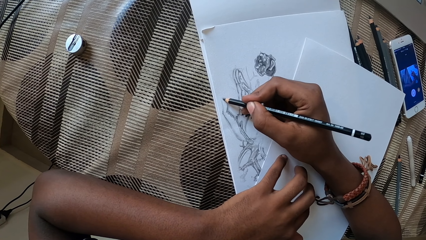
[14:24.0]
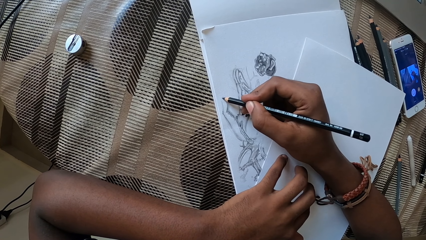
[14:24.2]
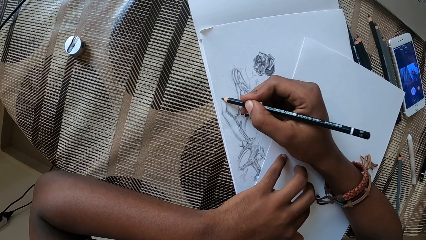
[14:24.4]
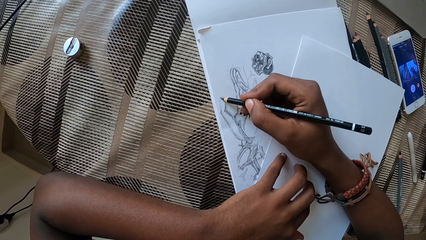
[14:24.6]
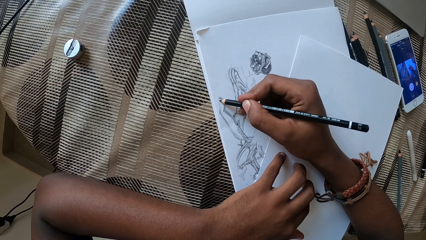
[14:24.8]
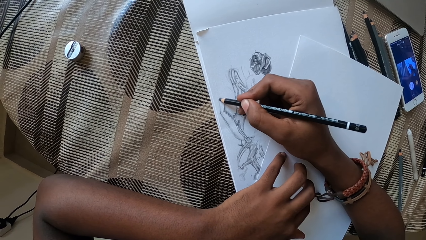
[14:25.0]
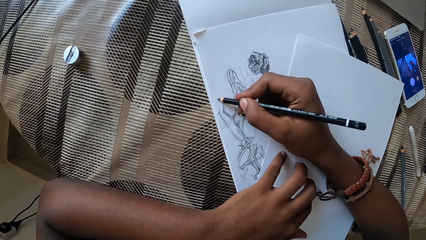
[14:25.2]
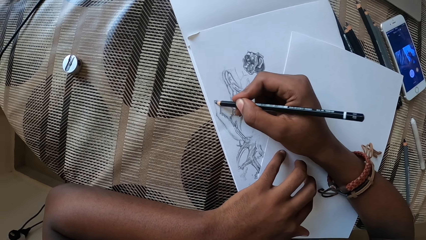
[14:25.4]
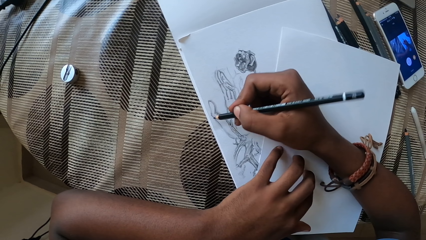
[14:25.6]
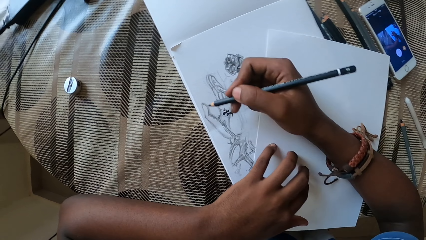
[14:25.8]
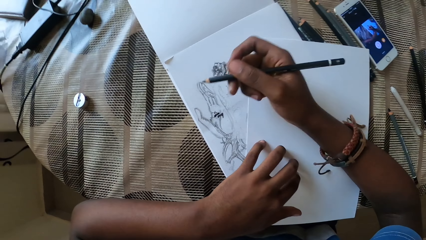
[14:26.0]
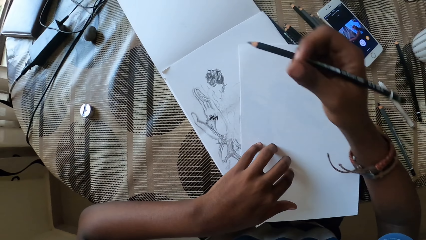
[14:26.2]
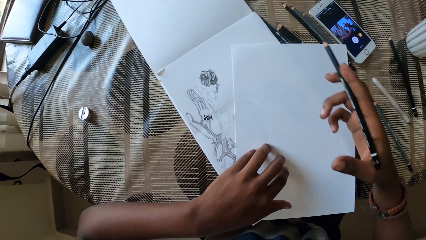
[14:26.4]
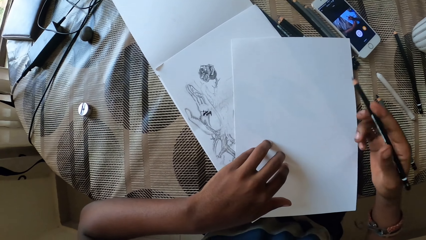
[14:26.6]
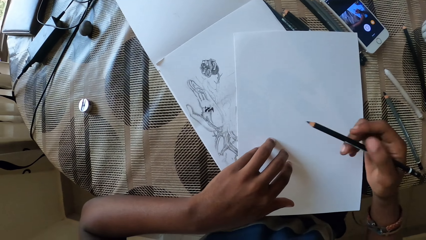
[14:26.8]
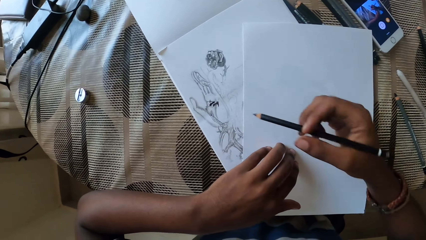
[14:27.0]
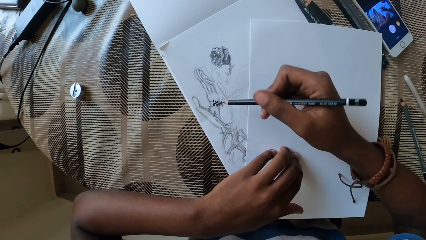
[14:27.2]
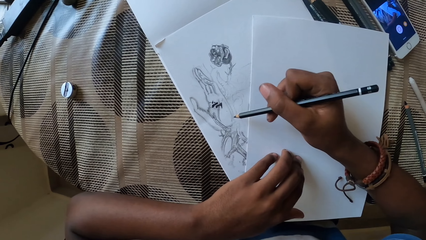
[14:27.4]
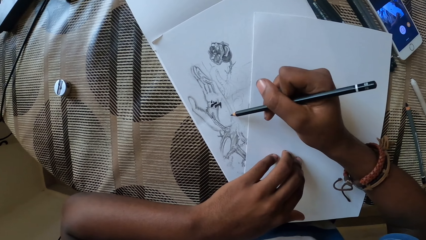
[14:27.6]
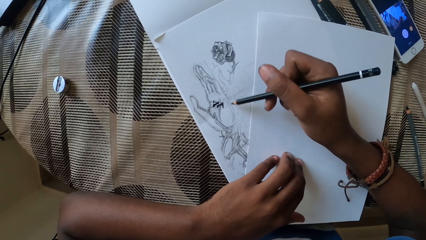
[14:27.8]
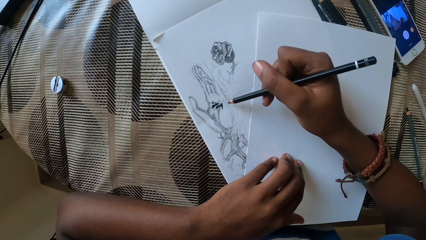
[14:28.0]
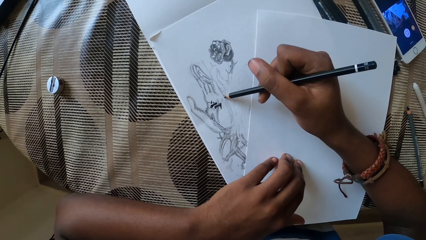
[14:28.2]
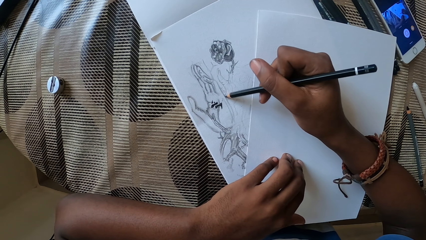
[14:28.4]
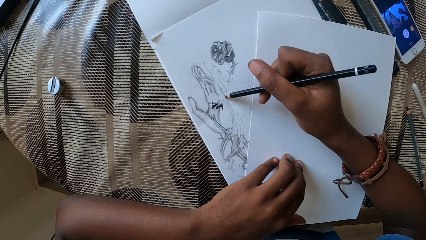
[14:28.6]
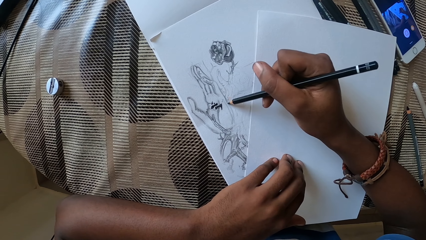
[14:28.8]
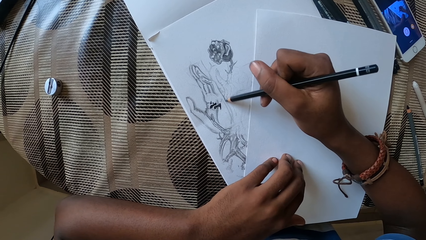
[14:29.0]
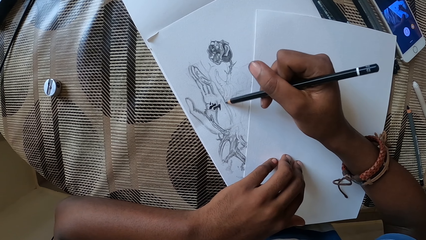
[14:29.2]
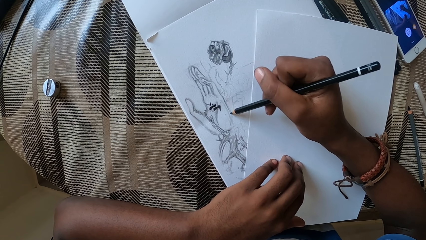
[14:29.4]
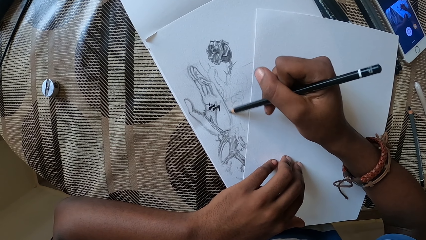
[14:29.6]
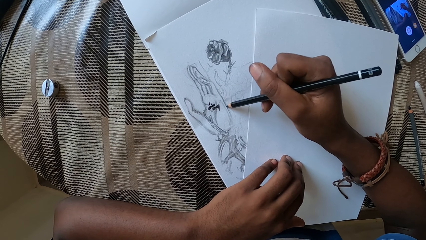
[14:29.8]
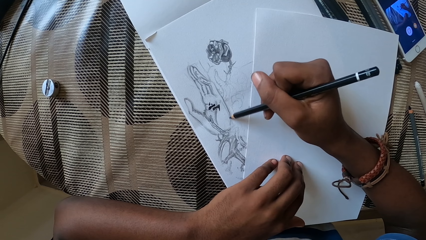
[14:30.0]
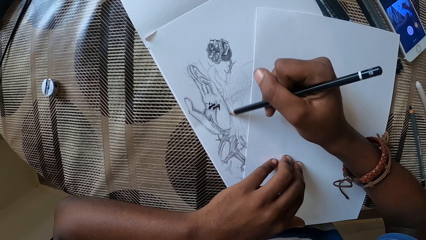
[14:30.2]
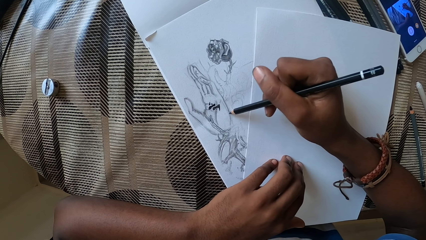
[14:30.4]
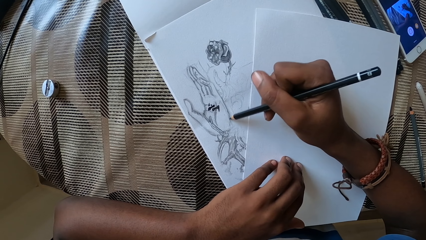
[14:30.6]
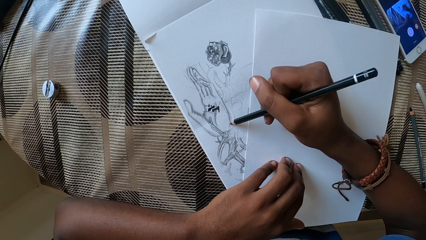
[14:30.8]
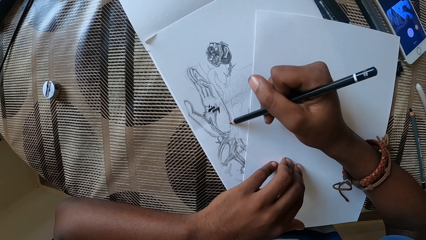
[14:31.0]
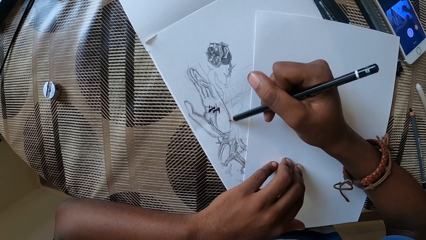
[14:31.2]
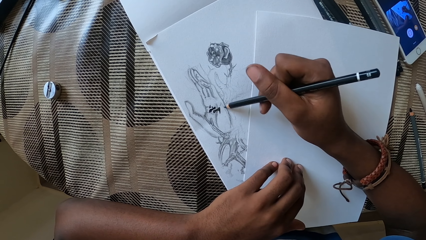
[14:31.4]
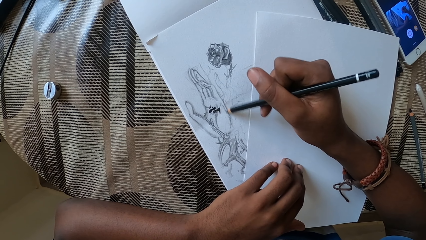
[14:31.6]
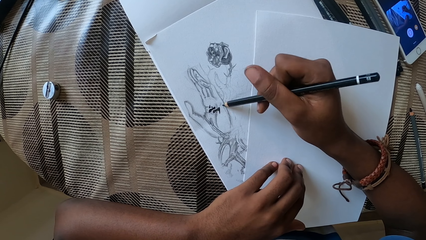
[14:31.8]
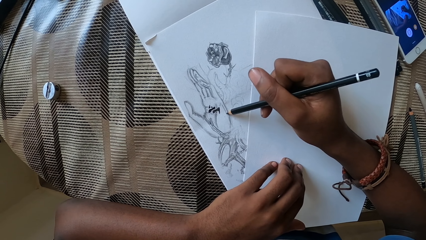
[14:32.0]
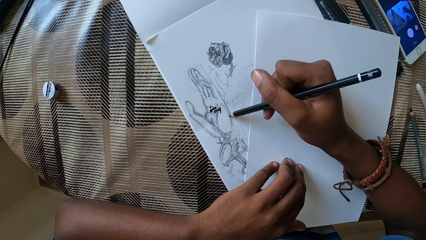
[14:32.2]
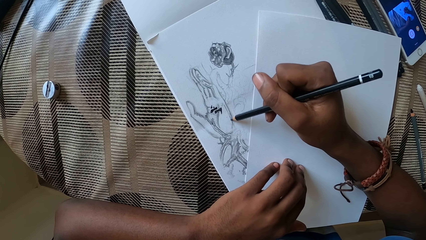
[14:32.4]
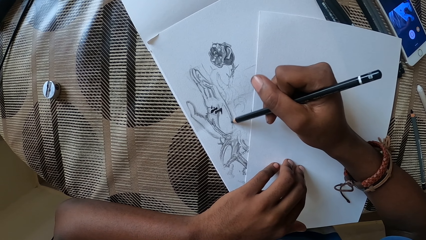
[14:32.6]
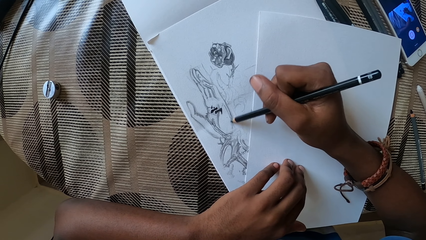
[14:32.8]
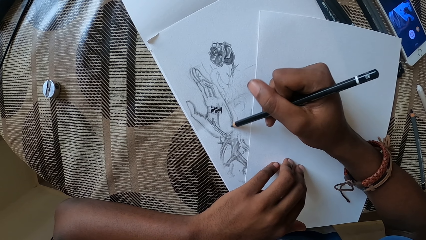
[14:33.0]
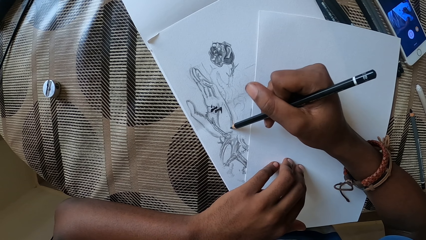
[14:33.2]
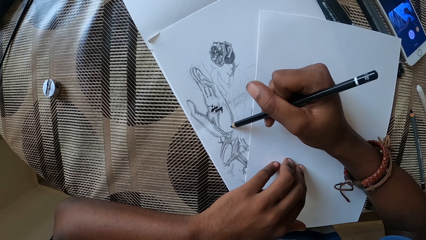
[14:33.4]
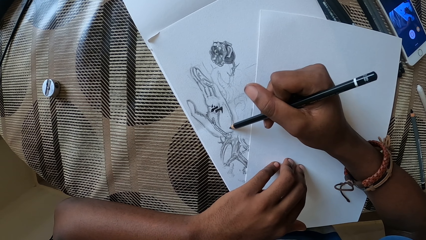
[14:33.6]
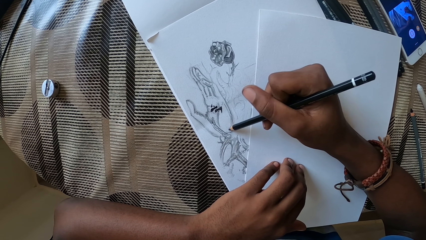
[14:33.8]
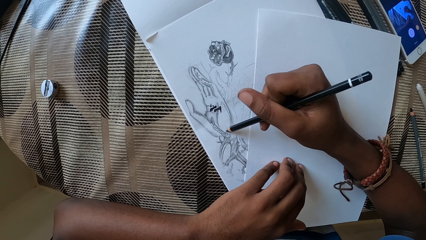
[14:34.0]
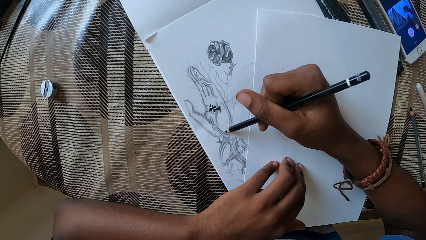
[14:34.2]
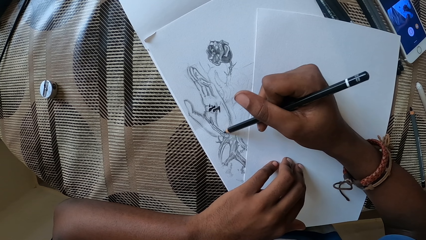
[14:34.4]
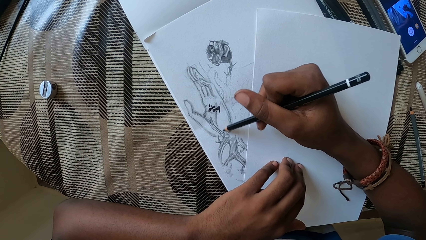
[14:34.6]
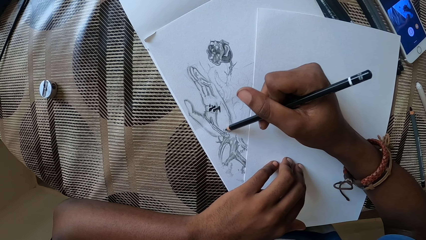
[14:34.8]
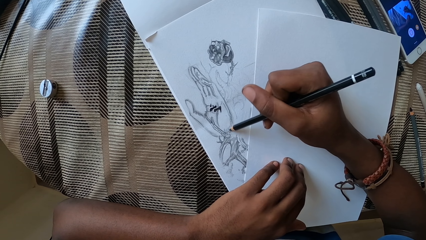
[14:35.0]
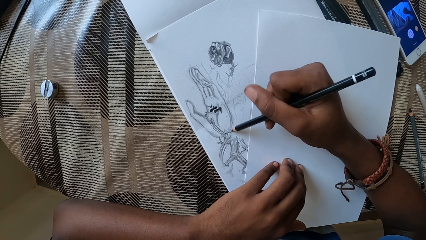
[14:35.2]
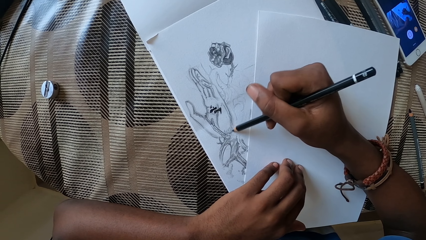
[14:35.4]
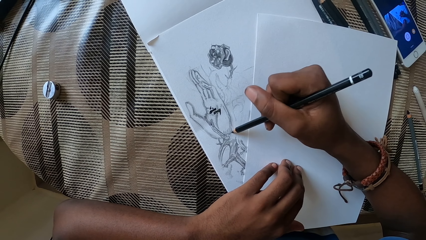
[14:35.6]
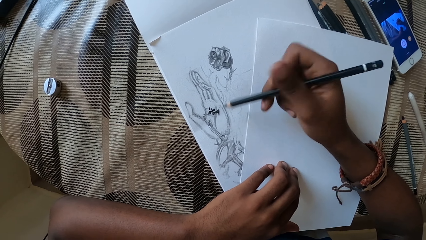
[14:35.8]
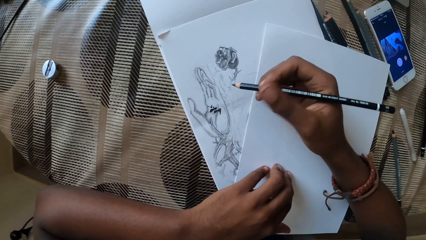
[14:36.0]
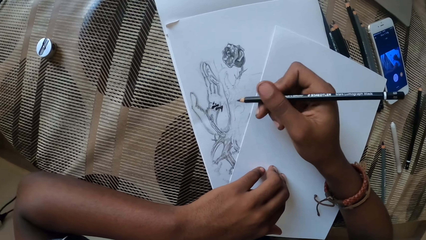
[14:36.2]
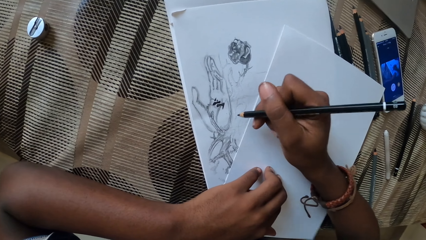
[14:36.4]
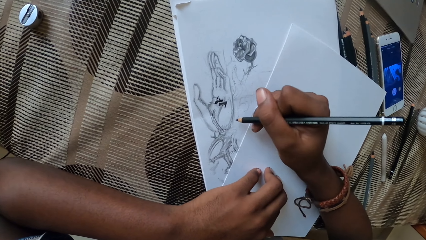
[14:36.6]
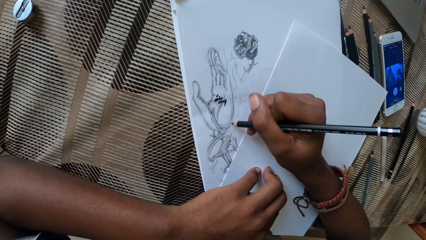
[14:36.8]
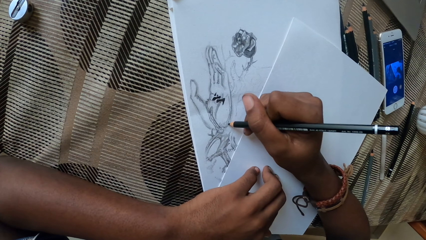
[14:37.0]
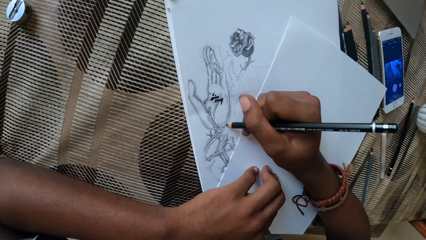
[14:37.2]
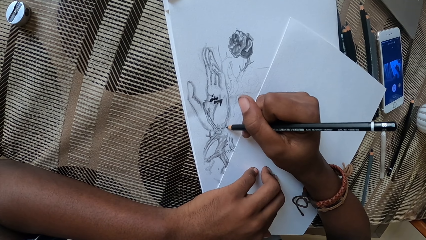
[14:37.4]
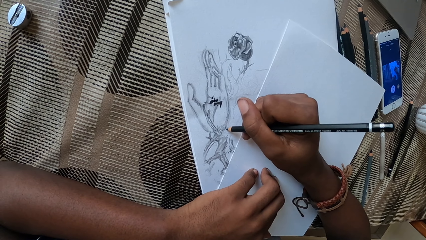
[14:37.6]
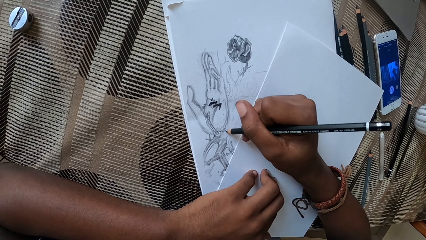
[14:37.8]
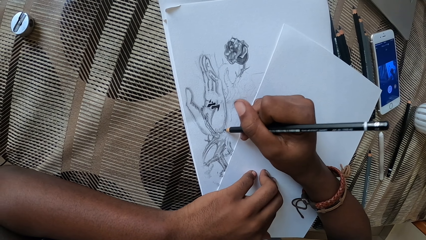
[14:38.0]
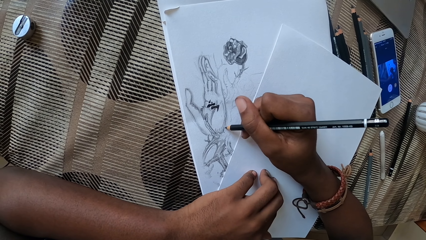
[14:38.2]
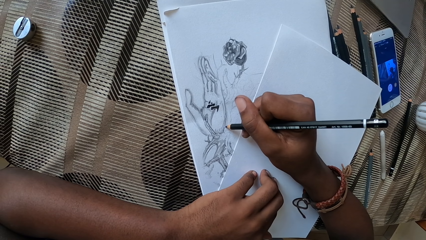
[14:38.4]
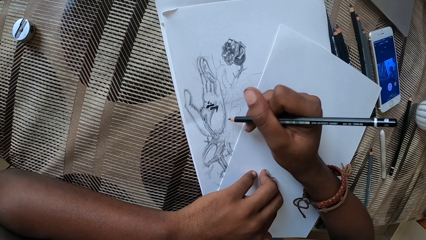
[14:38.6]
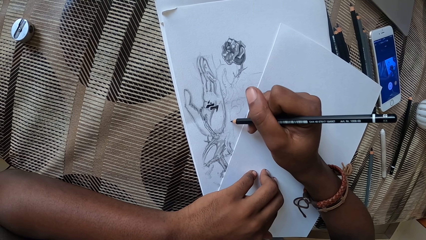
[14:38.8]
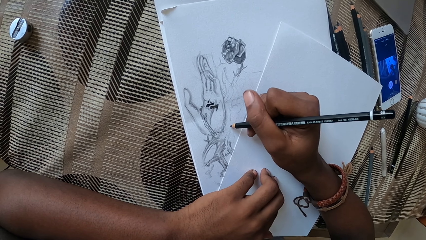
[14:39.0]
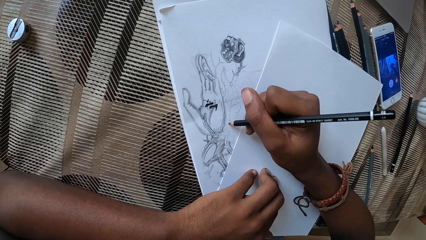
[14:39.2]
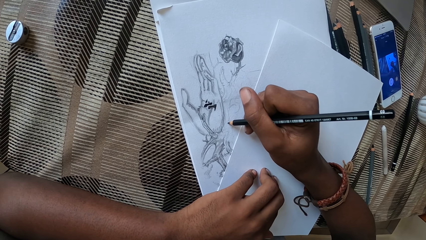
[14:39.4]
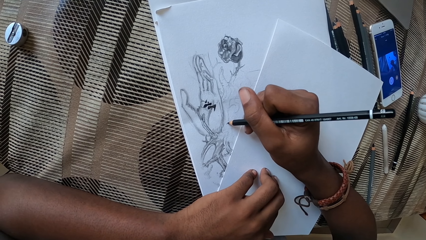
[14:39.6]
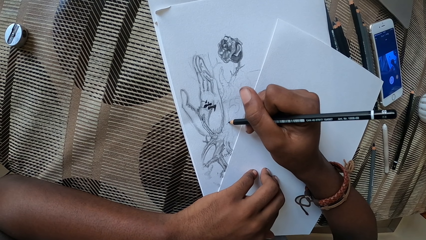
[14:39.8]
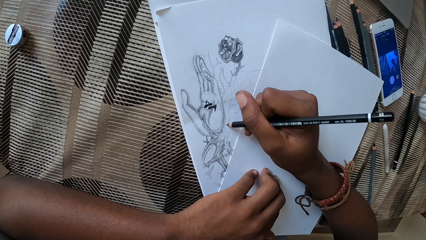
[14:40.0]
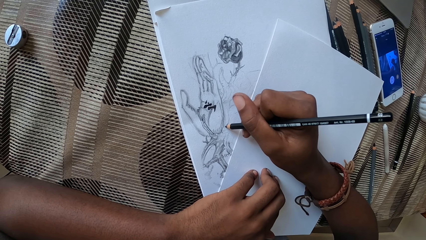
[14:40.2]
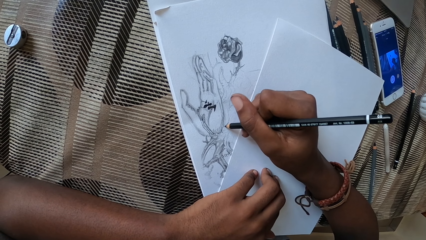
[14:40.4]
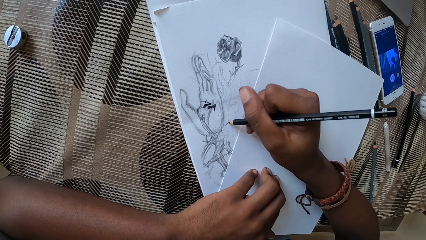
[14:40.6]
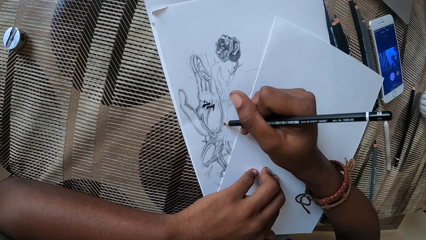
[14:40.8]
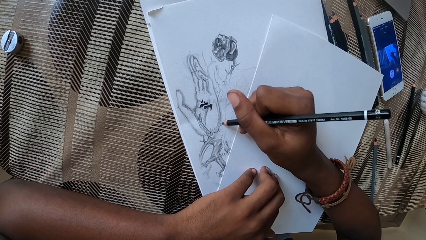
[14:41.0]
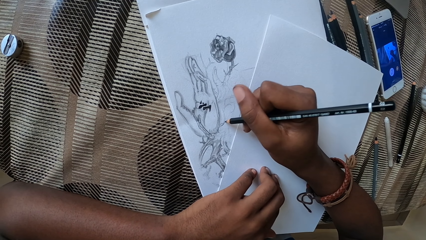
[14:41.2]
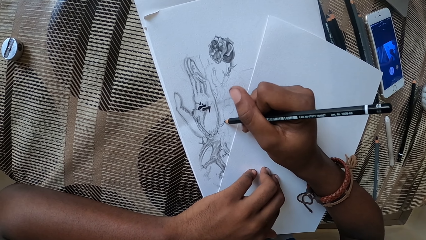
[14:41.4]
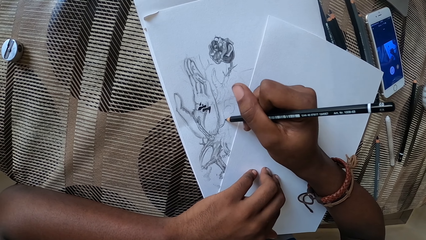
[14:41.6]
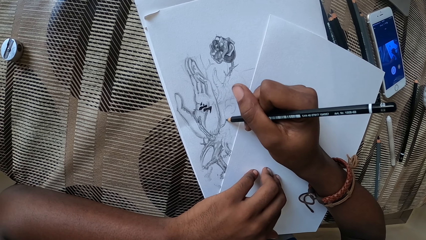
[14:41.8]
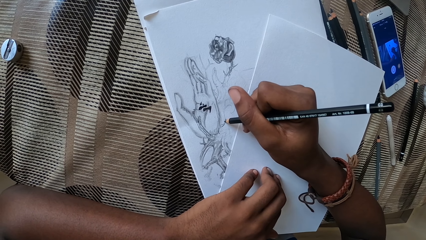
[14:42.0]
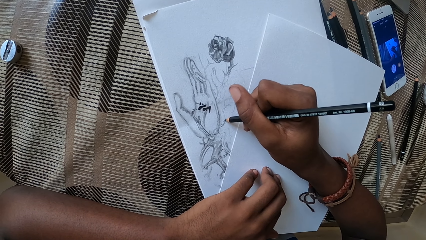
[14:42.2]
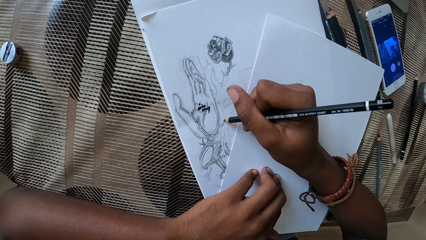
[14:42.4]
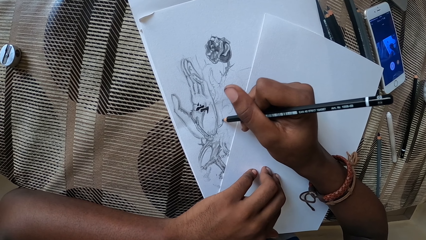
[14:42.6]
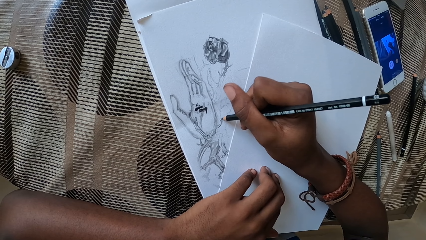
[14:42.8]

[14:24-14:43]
The camera wearer adjusts the pencil. They draw the image with the pencil.
